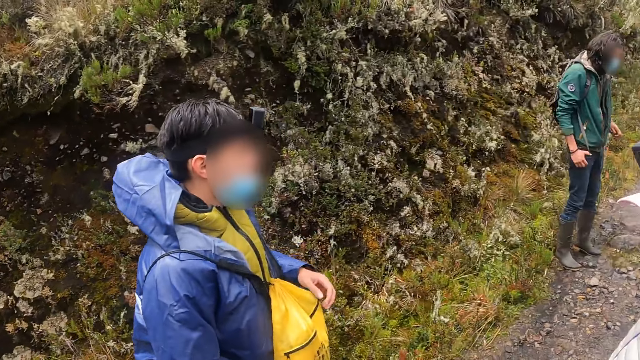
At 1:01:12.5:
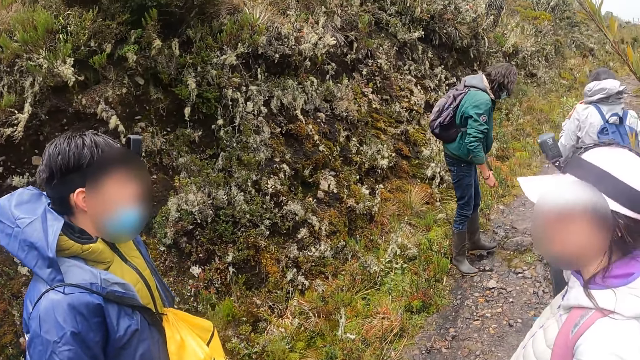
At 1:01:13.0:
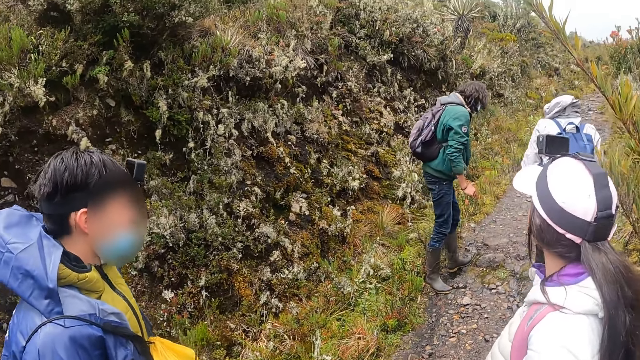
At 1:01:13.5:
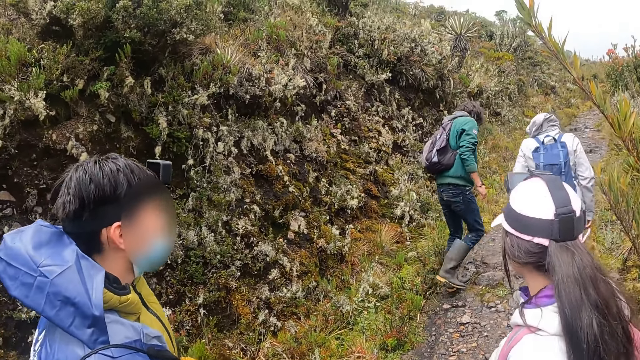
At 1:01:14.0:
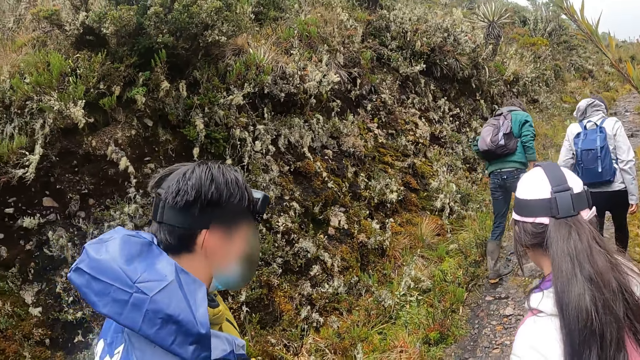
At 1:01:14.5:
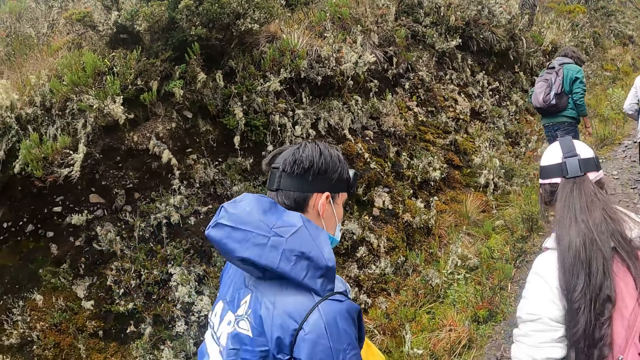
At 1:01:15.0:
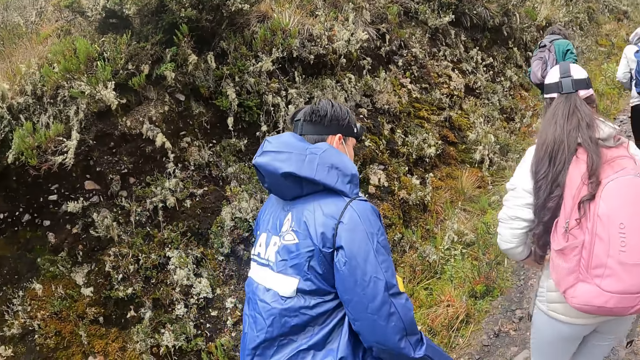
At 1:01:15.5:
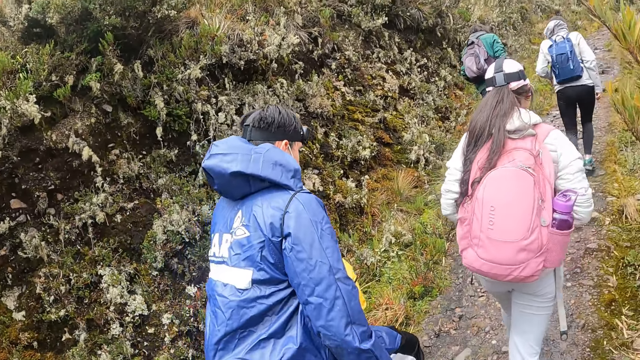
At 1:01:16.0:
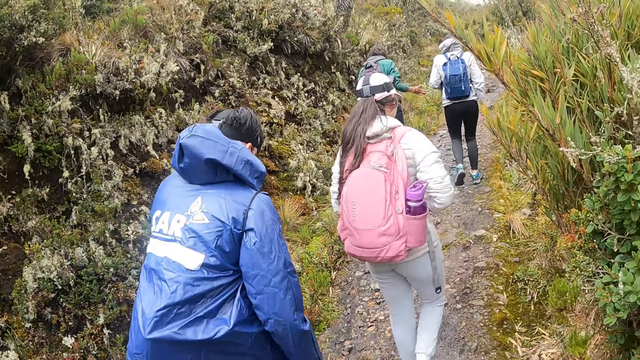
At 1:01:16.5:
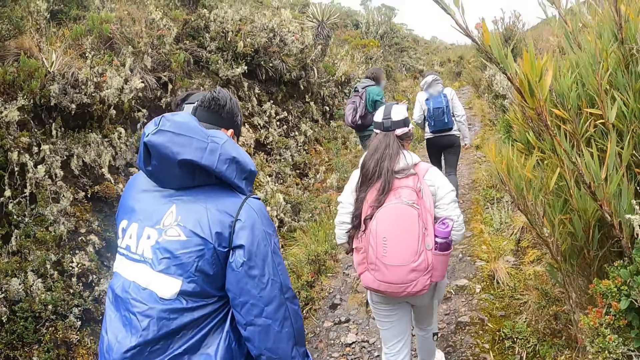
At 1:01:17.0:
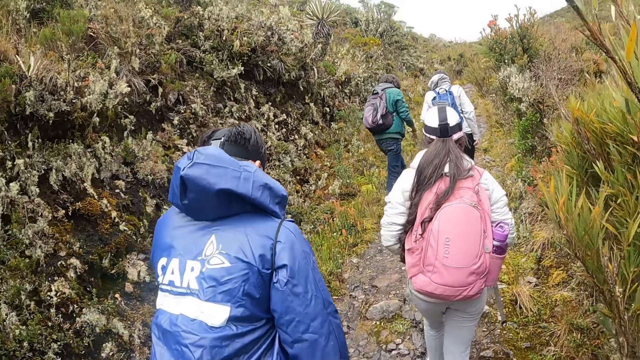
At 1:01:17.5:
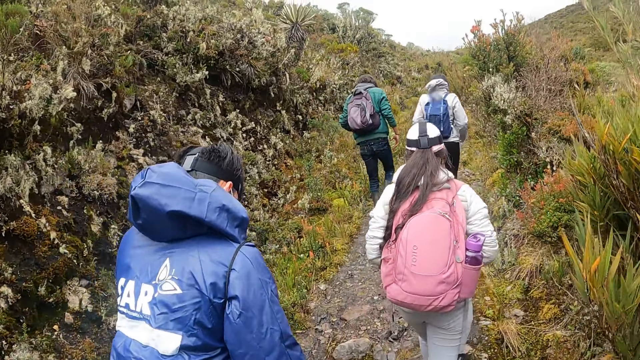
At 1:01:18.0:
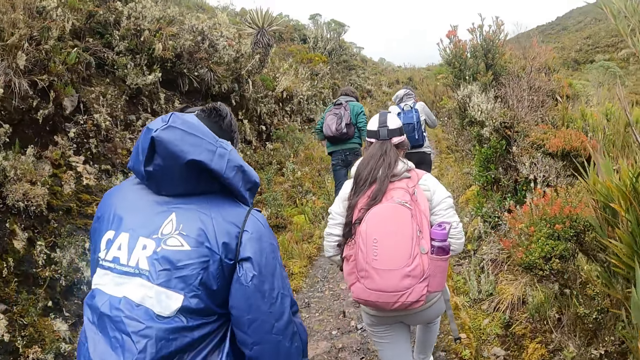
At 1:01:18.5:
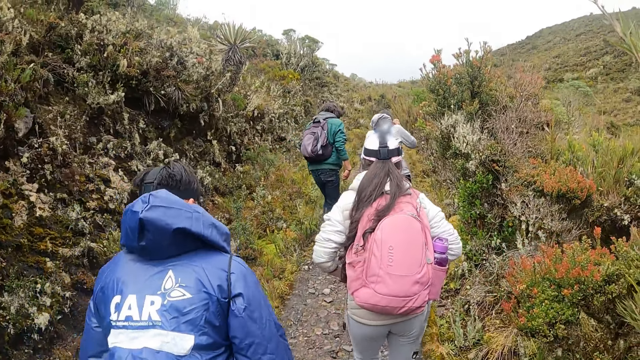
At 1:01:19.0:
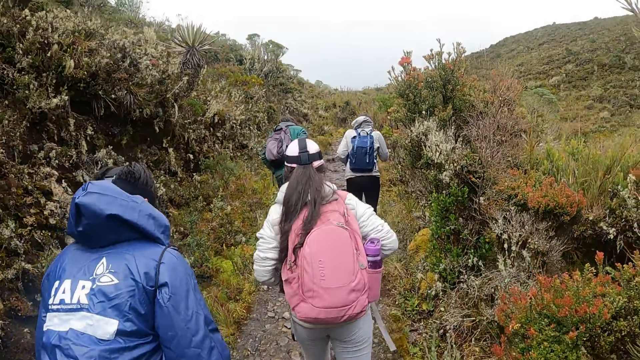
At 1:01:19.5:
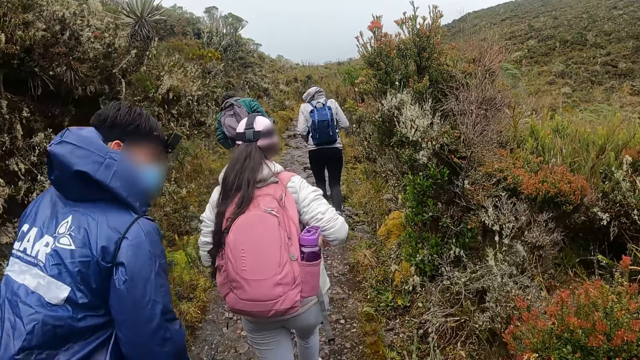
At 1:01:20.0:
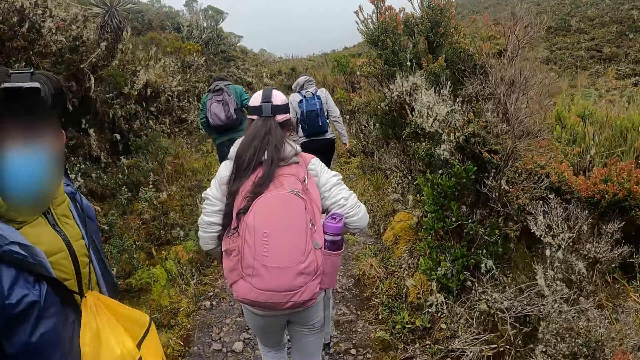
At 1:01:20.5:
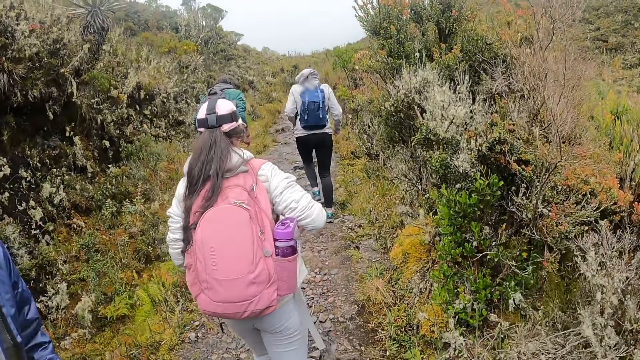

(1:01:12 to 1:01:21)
The group of people walk along the pathway of a forest. The camera wearer walks along the pathway of the forest.

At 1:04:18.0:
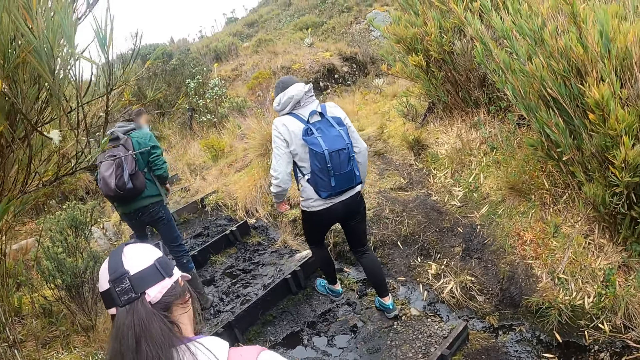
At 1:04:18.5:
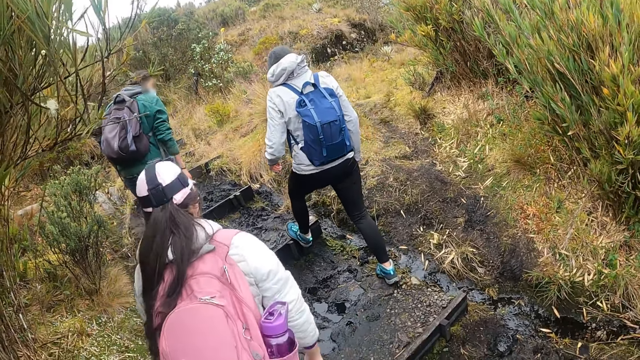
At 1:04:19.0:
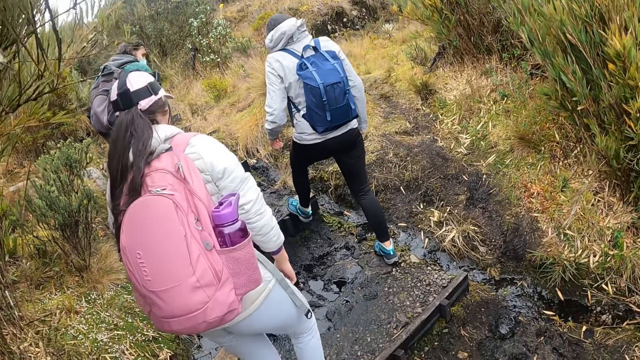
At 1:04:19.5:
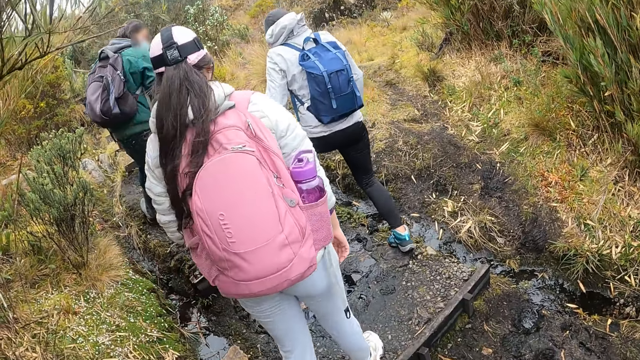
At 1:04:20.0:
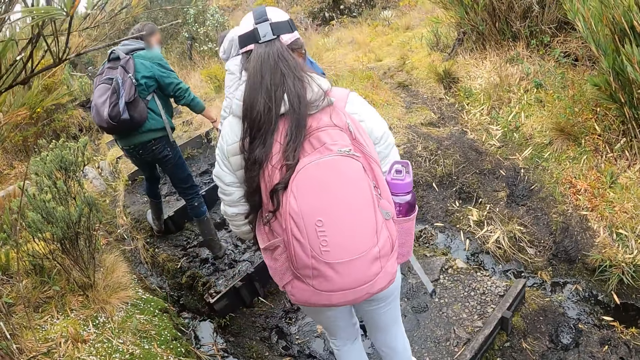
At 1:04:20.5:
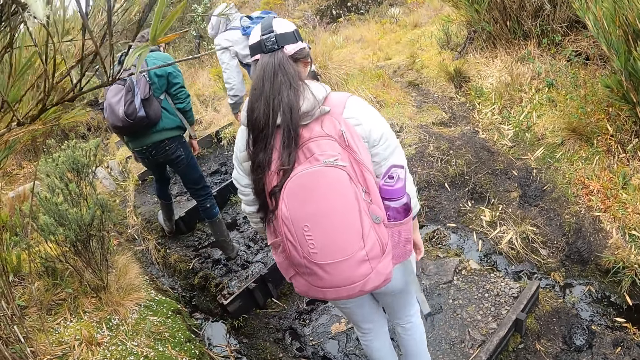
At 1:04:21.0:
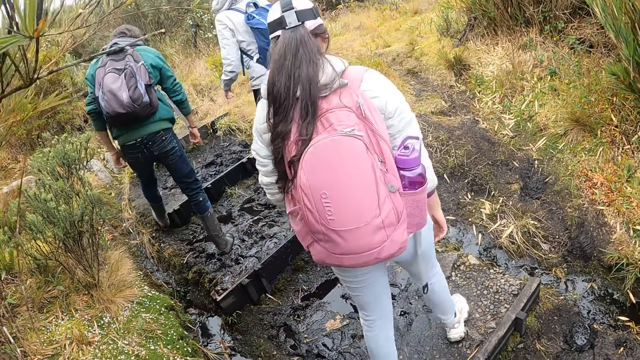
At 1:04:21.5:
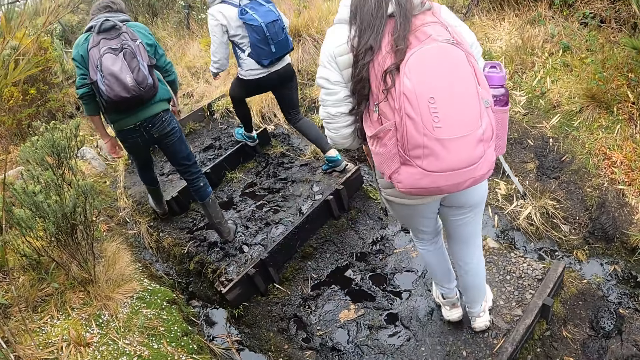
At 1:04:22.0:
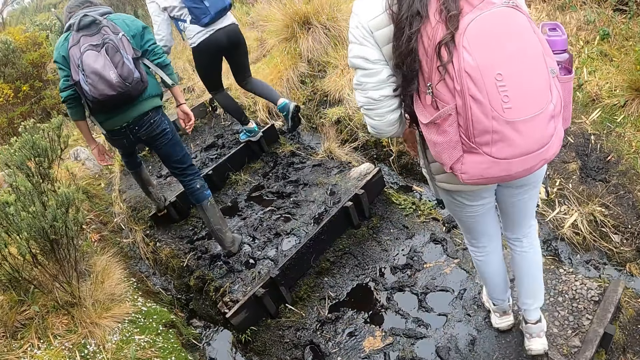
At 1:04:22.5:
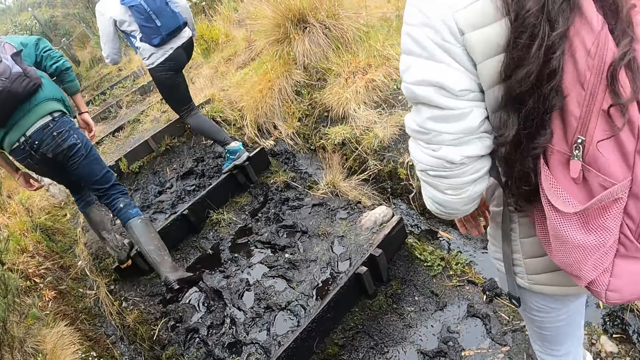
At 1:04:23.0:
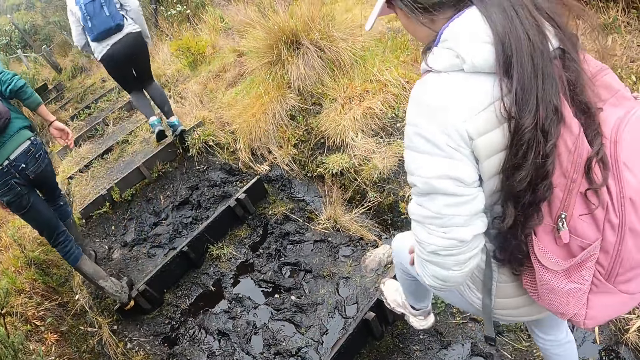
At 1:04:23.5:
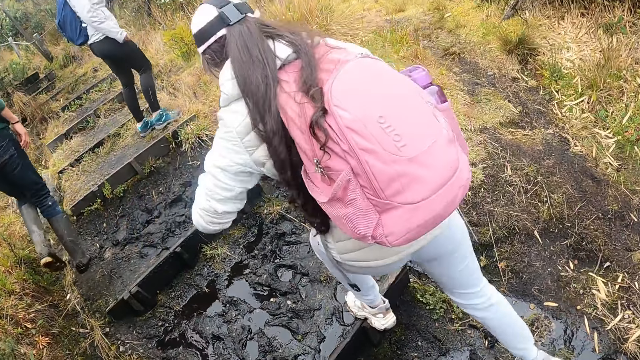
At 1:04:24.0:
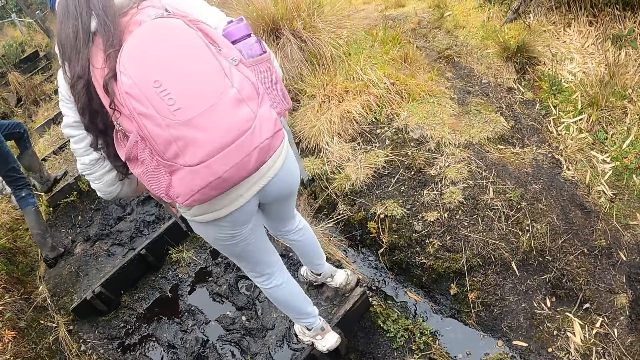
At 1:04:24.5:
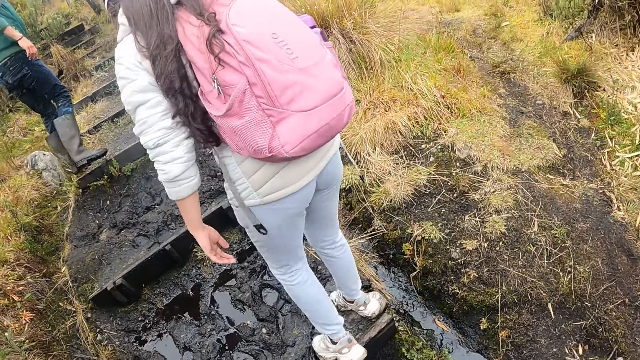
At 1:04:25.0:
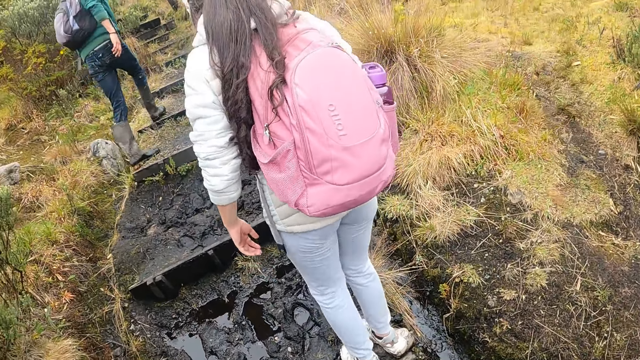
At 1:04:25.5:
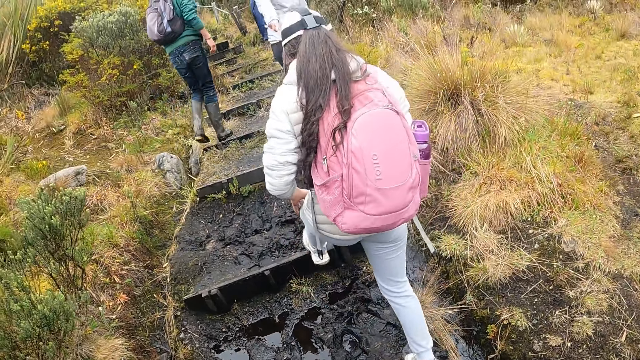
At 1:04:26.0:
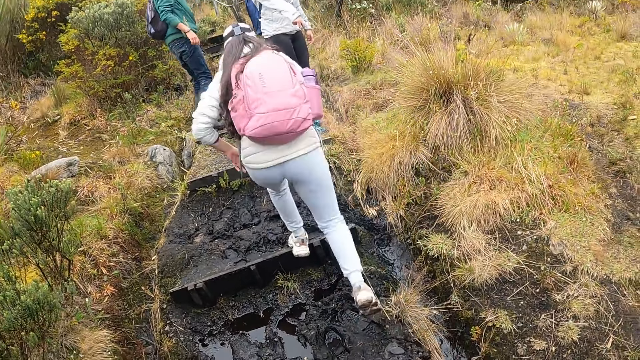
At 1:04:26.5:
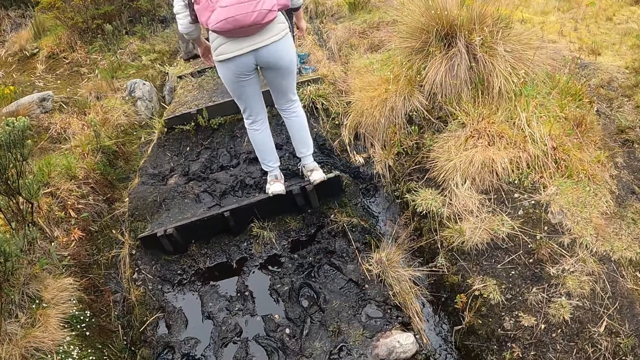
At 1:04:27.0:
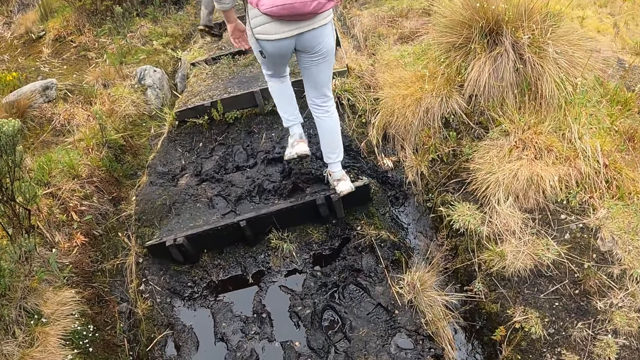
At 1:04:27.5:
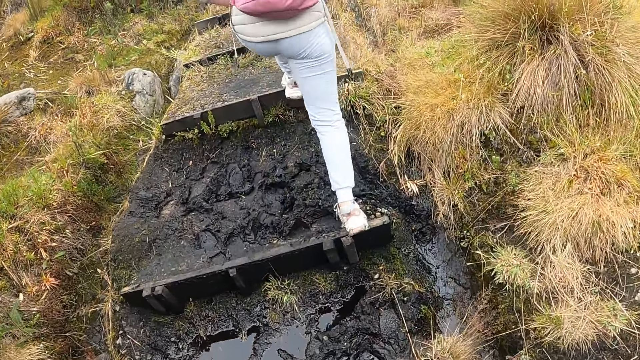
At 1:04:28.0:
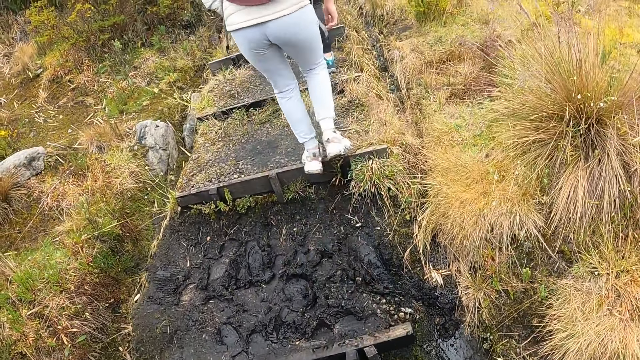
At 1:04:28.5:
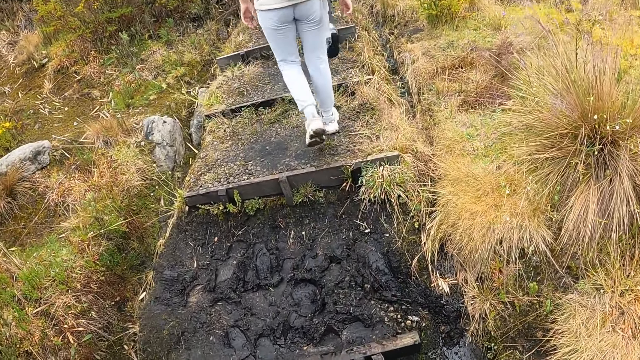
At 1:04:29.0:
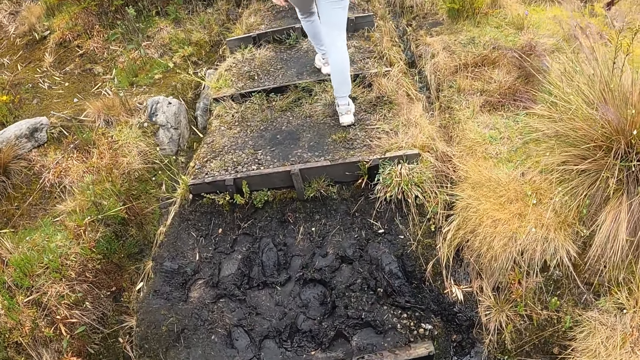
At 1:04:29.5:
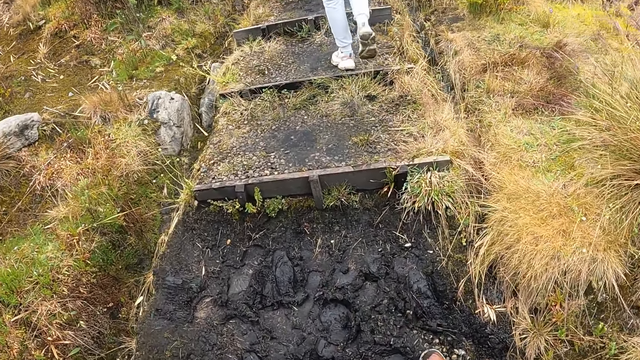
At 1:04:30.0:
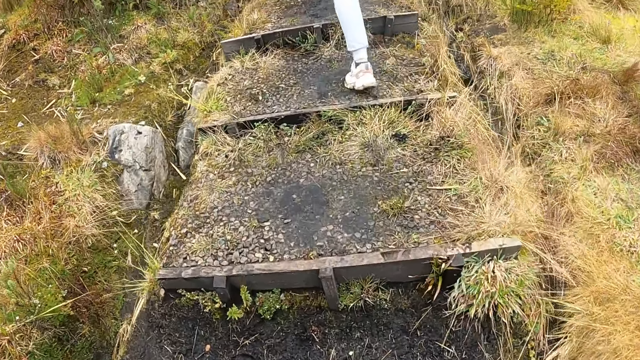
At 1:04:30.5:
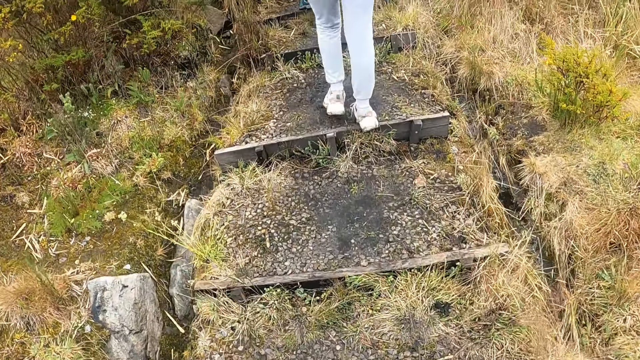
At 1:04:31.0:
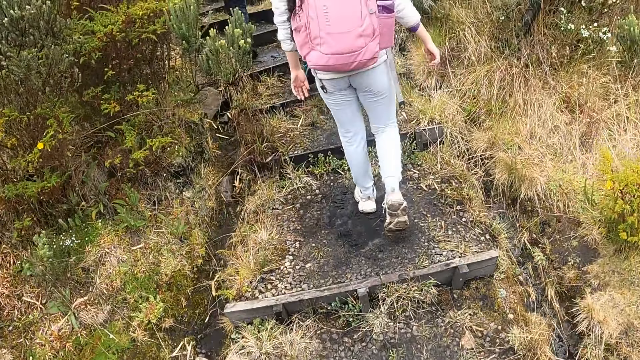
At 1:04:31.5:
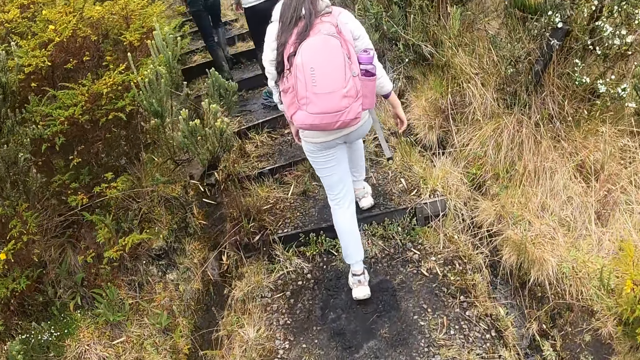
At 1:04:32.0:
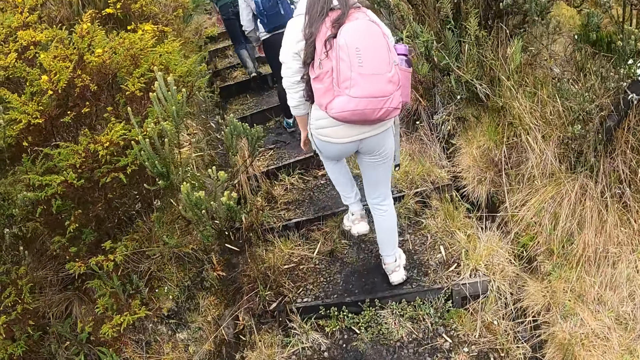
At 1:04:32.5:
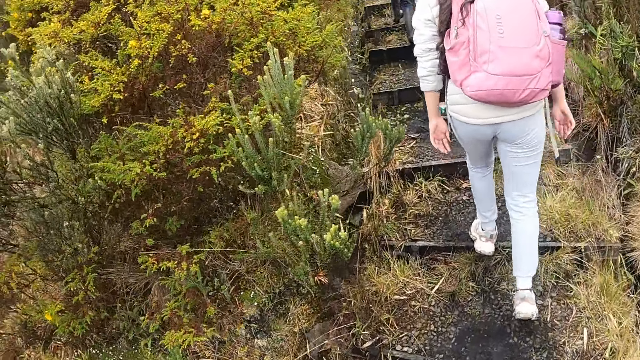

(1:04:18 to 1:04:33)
A man interacts with a woman. The camera wearer hikes with the man, the woman and another woman. The first woman interacts with the other woman. The camera wearer hikes with the man, the woman and the other woman.
